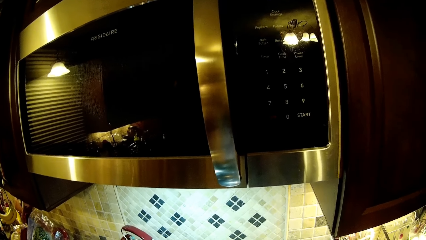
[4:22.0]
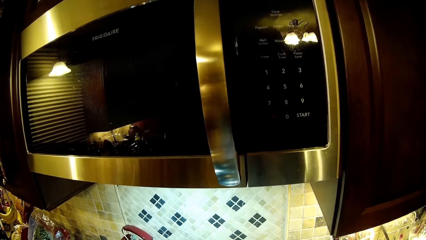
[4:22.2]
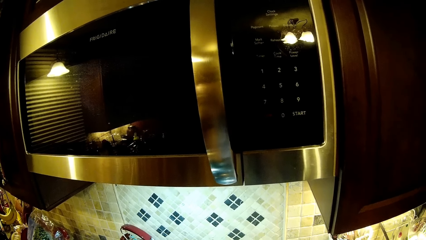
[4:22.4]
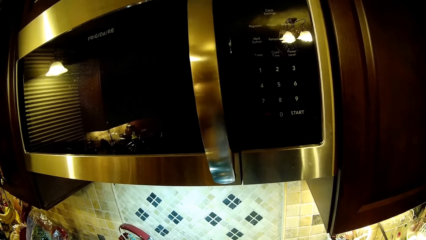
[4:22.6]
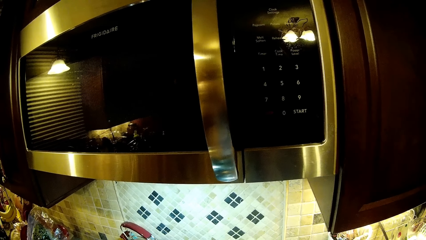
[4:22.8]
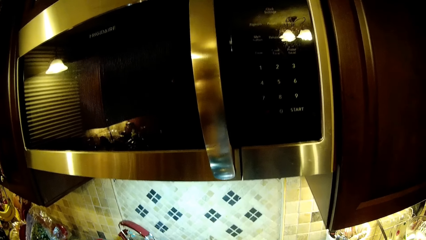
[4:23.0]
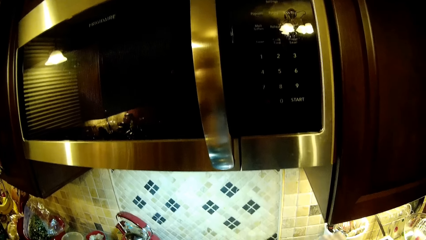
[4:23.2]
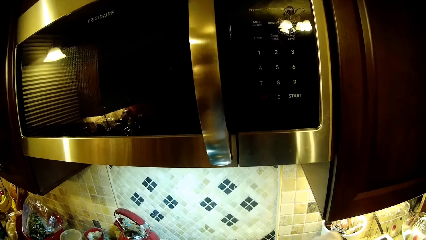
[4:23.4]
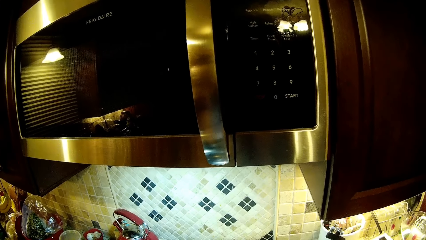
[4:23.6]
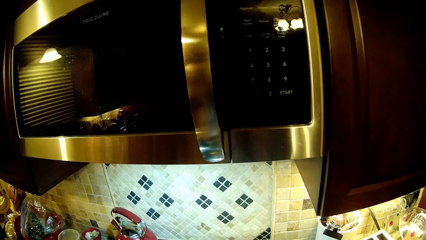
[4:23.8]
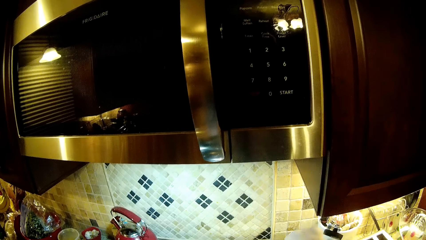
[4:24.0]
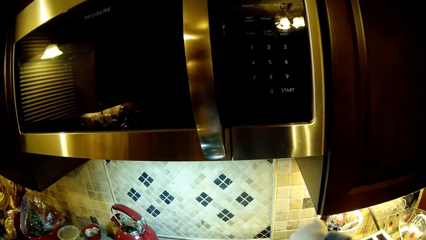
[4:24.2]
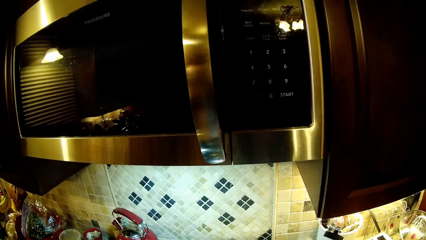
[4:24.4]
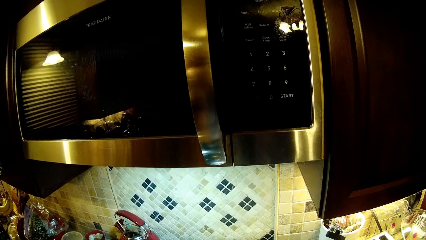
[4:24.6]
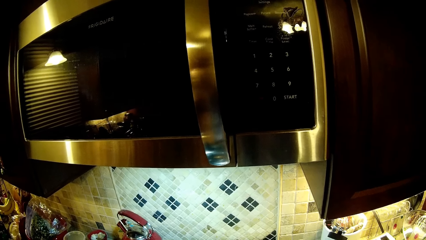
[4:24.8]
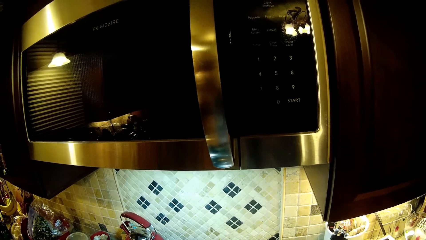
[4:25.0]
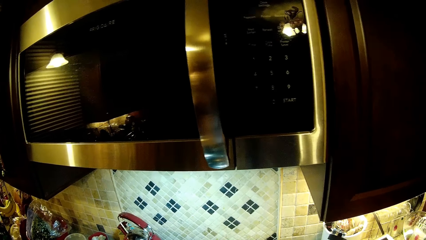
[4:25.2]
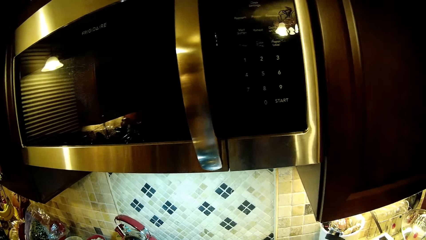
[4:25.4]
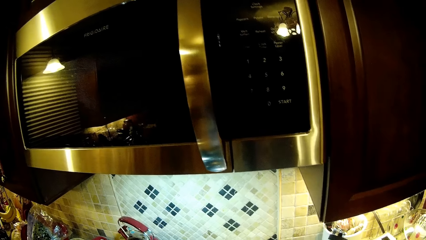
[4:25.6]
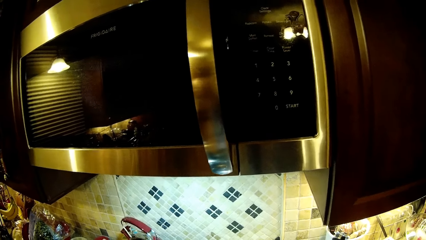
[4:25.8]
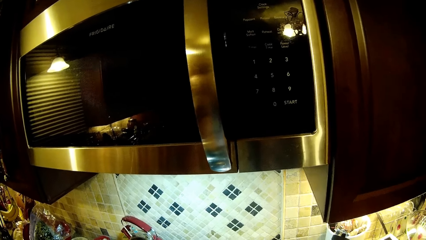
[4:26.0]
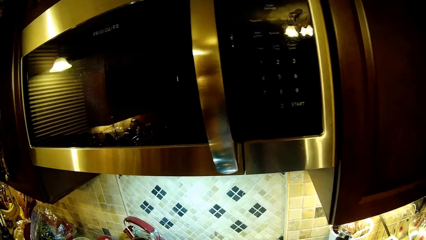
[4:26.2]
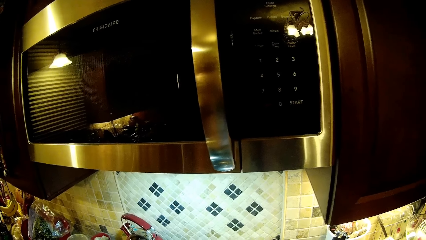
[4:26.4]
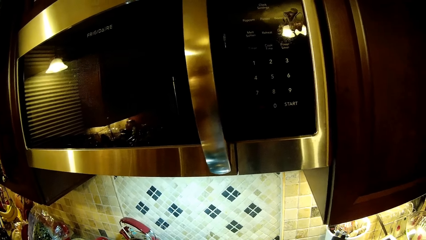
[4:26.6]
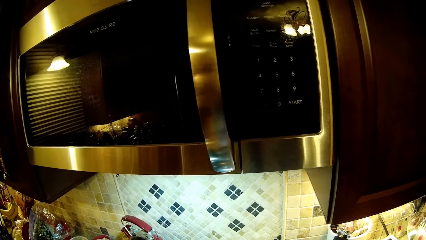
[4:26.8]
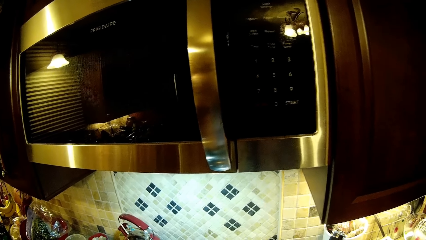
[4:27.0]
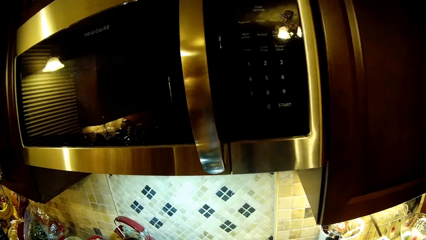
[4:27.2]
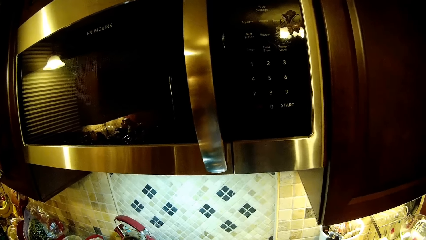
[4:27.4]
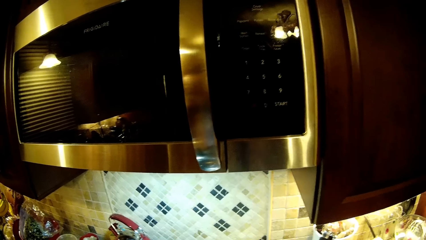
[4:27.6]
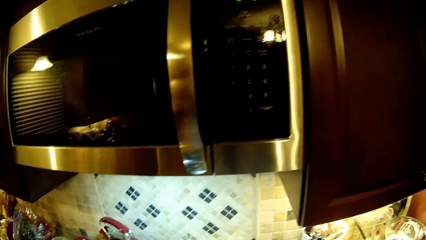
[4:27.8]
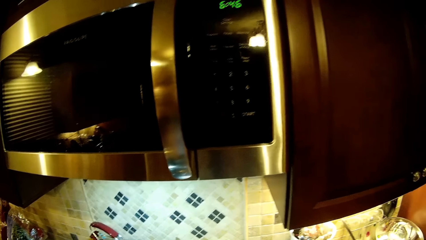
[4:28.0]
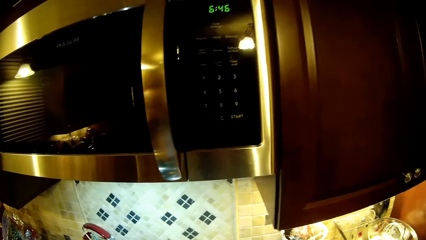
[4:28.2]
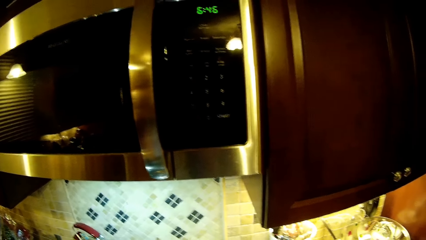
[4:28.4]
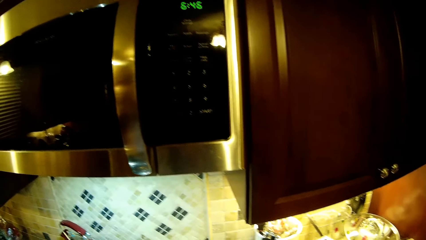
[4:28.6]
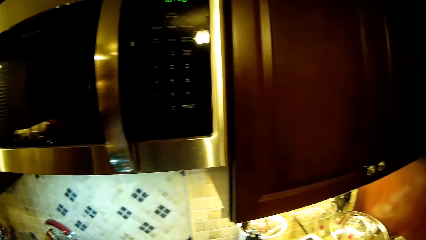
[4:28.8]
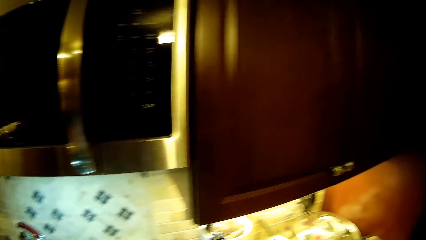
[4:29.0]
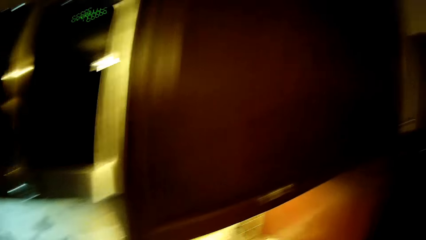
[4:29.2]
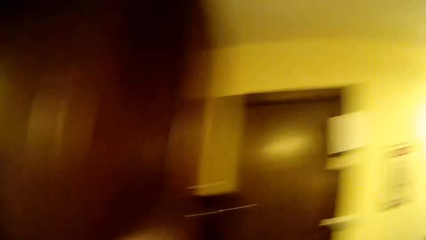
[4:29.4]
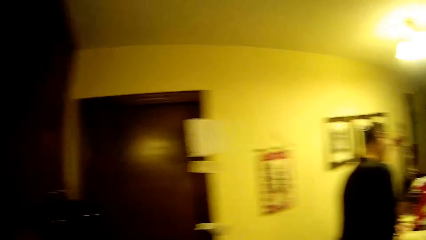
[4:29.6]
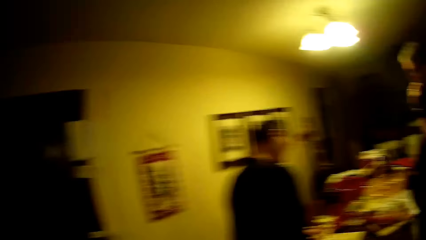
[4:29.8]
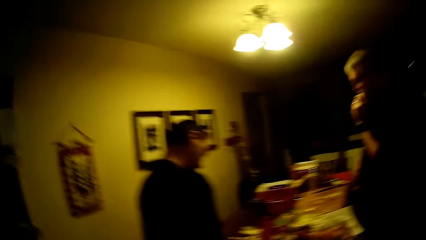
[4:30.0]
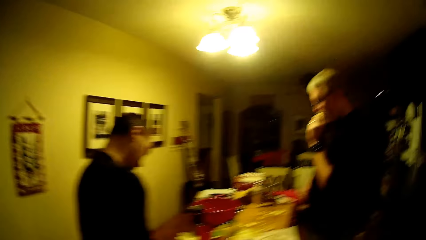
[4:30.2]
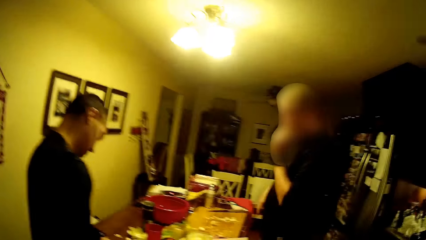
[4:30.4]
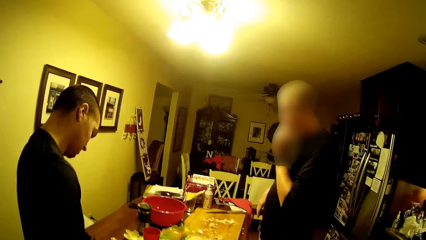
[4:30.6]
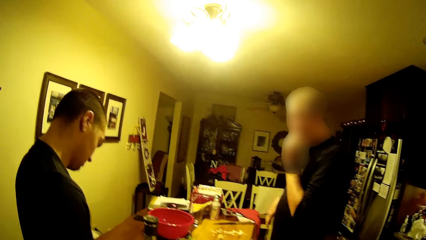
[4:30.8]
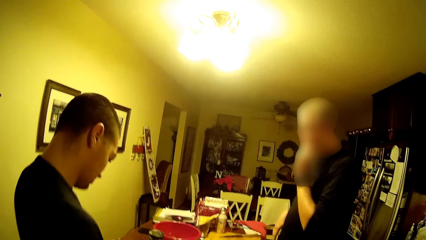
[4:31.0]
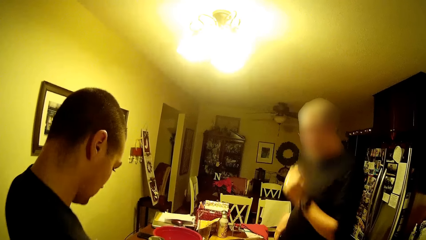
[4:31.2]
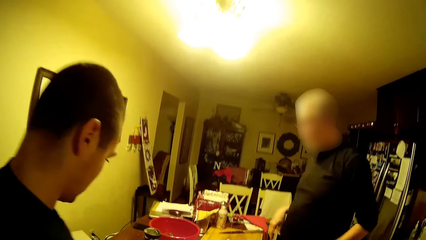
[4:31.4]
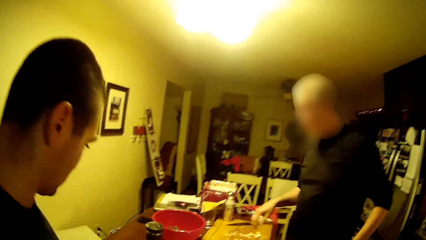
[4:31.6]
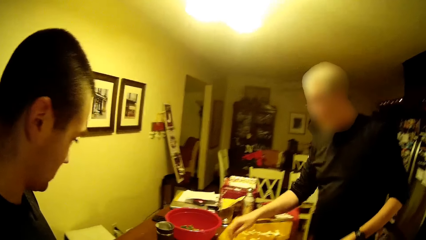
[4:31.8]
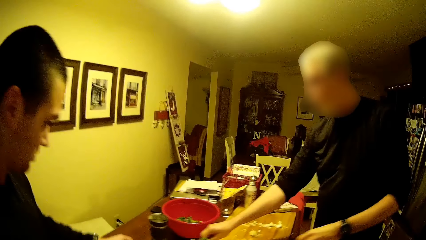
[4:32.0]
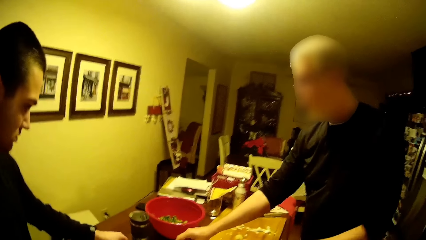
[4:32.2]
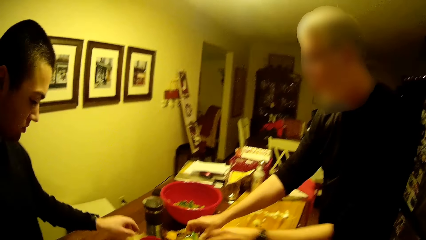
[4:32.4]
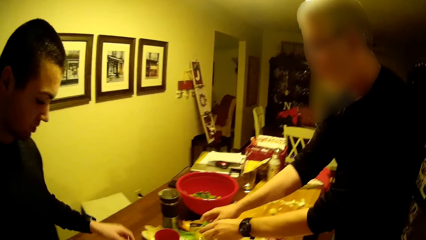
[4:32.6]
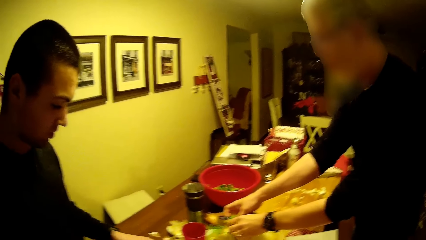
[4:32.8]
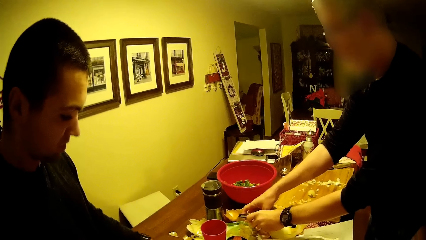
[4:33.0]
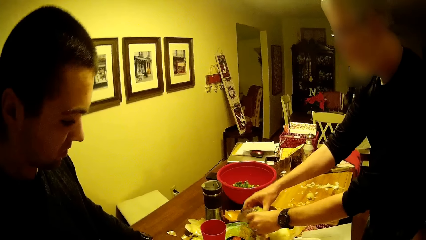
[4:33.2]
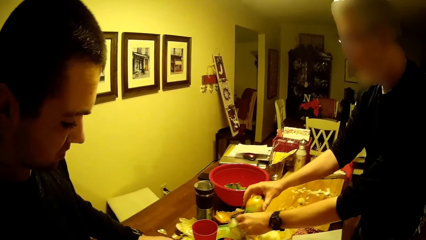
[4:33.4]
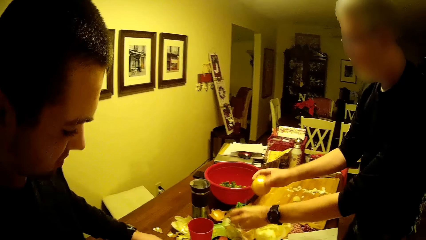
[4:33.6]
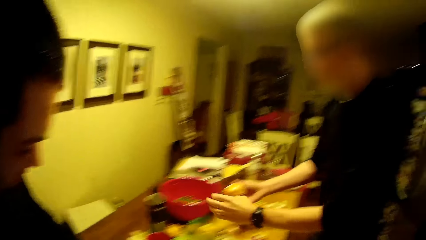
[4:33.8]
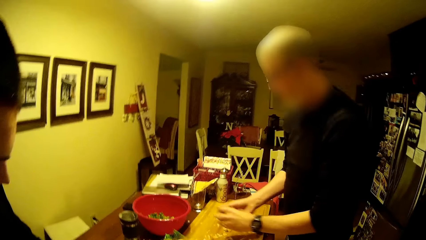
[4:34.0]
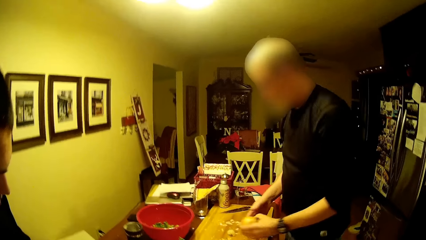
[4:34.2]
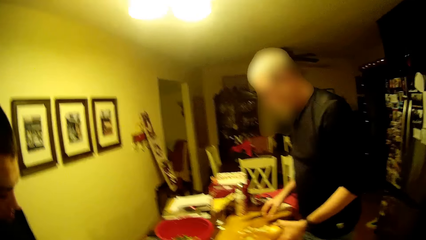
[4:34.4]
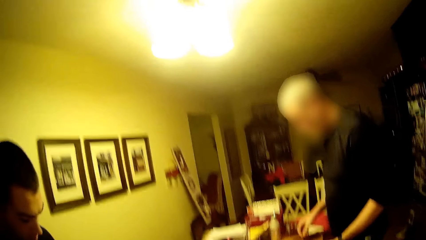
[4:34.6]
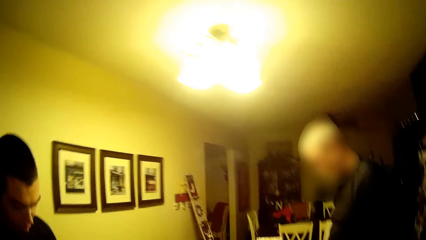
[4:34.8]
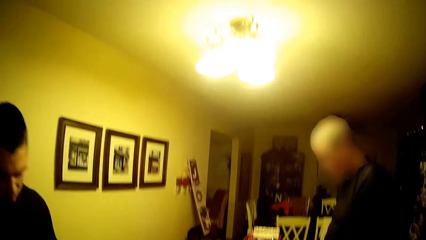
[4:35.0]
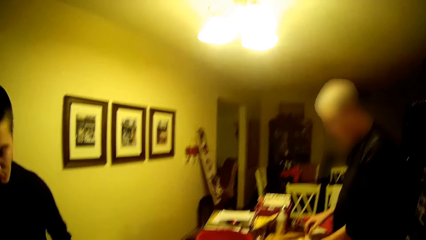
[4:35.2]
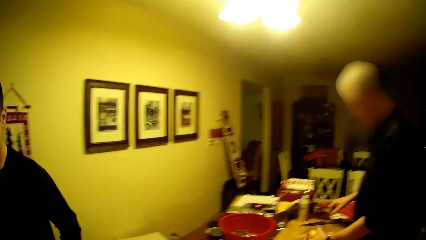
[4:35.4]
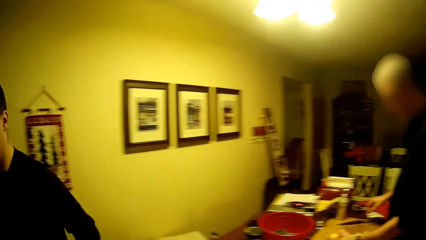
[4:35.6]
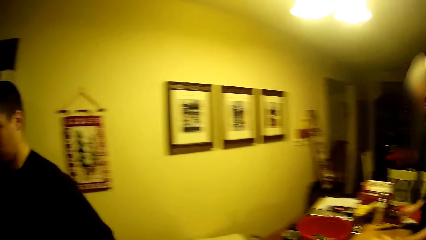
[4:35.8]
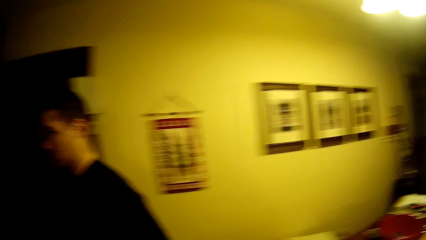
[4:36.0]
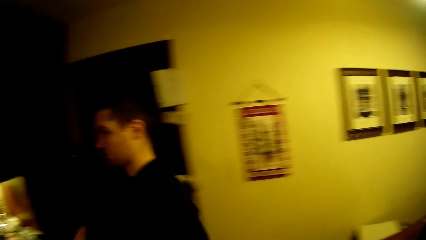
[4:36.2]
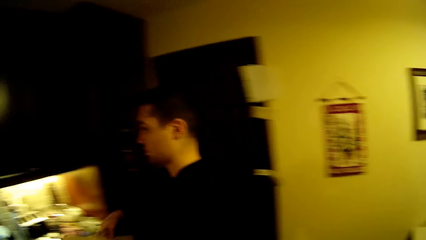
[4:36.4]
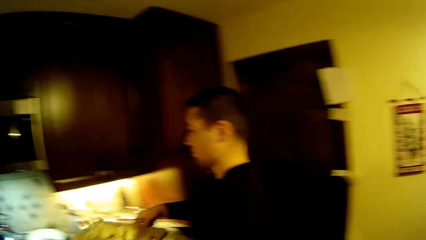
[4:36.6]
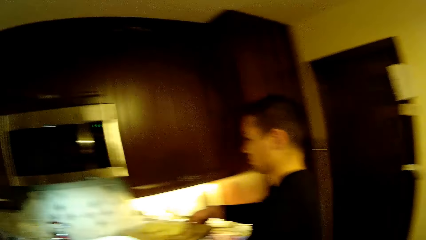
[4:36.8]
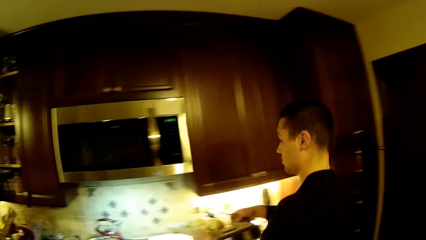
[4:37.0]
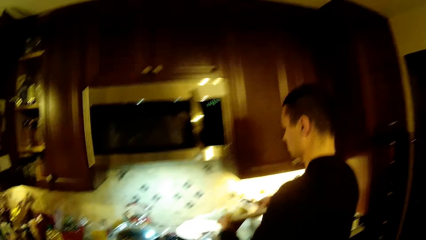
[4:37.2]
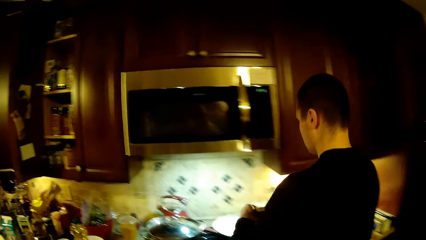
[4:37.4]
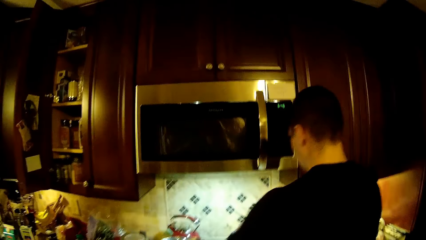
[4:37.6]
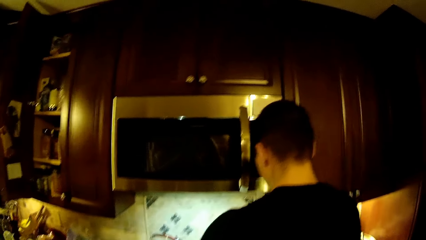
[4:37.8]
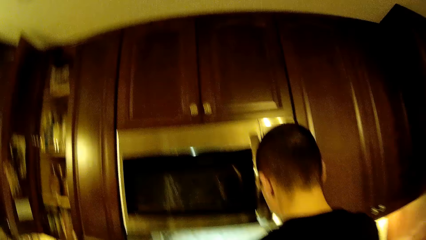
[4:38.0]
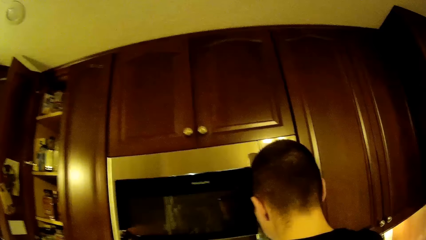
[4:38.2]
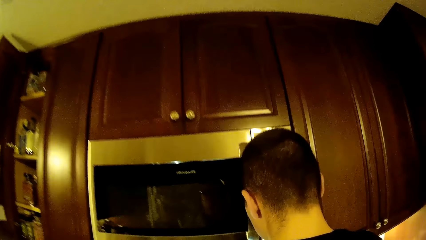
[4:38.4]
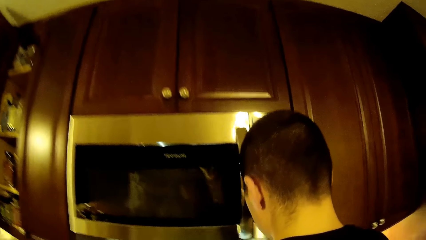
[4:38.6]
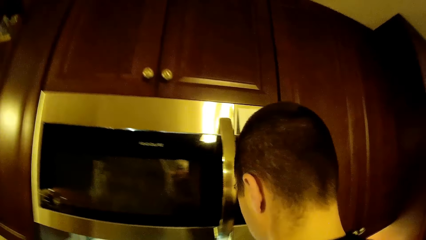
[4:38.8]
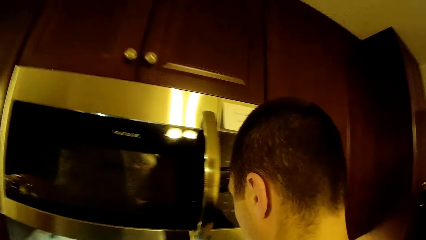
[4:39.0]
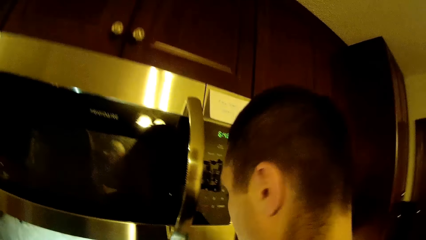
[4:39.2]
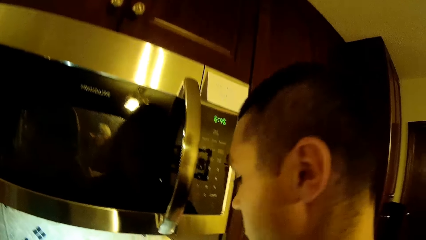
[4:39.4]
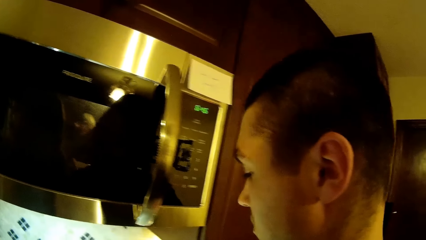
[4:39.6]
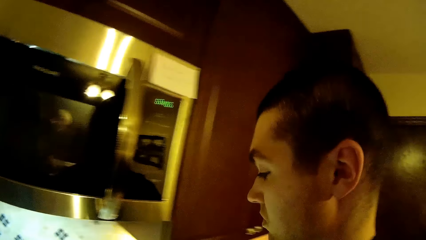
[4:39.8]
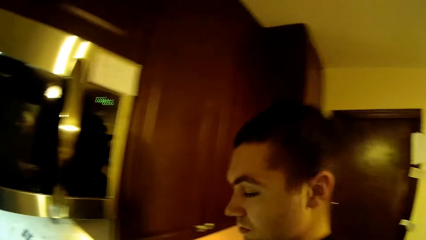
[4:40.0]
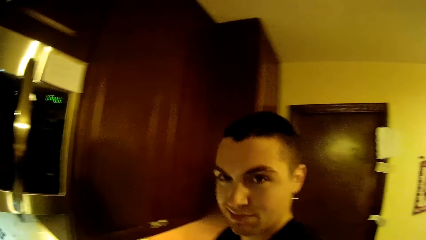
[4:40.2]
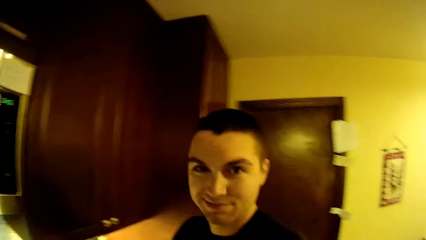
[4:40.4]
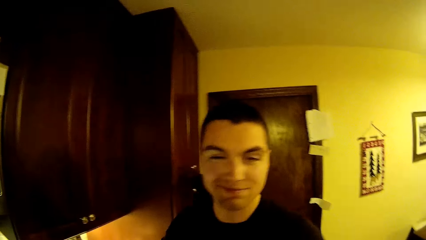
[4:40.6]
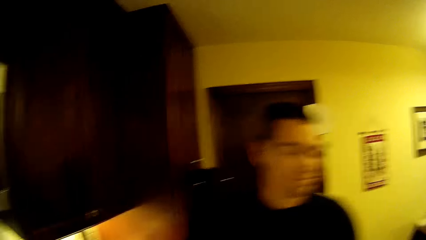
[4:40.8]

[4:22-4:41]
The camera wearer stirs the food. They look at the man. The man puts his hand down. The man picks up an orange or onion and holds the orange. Another man walks. He holds the cutting board and puts the food in the cooking pan. The camera wearer looks at the microwave.
